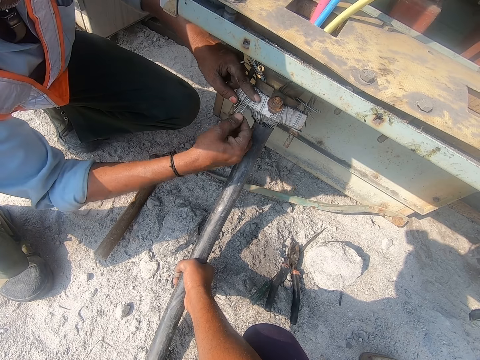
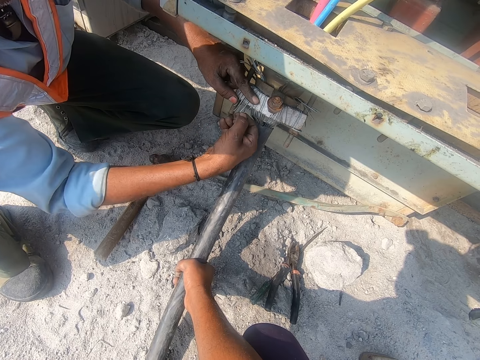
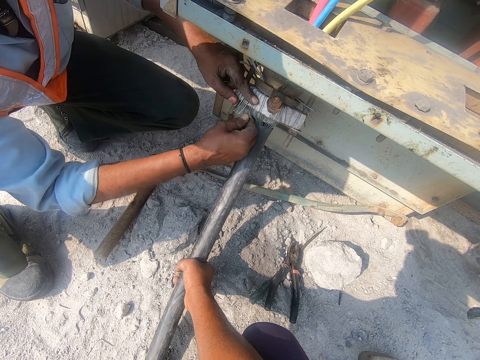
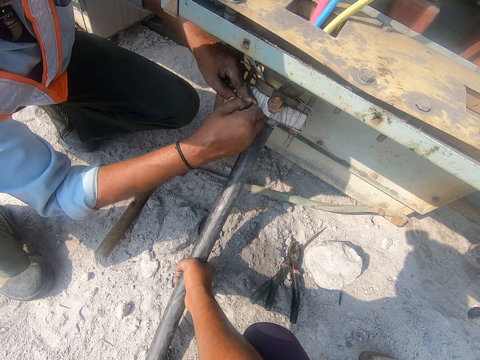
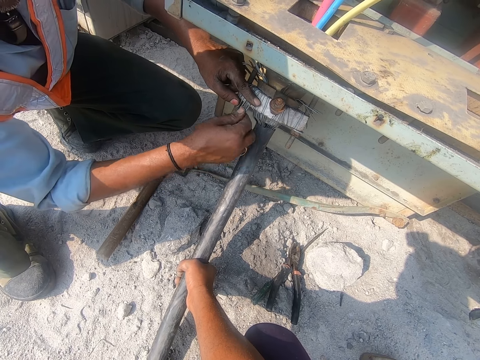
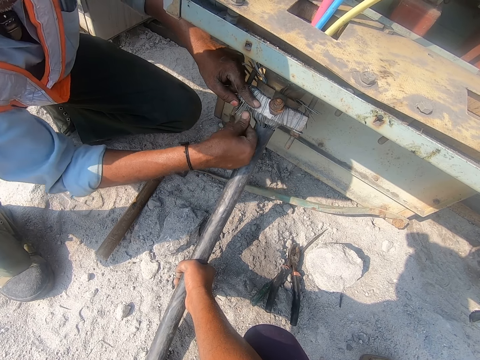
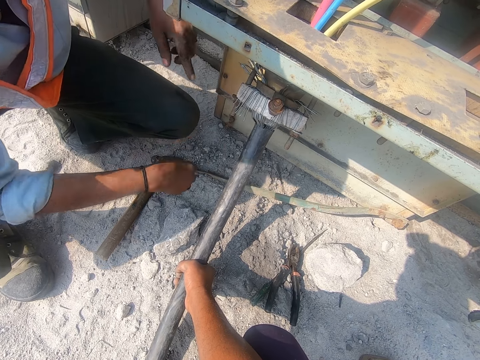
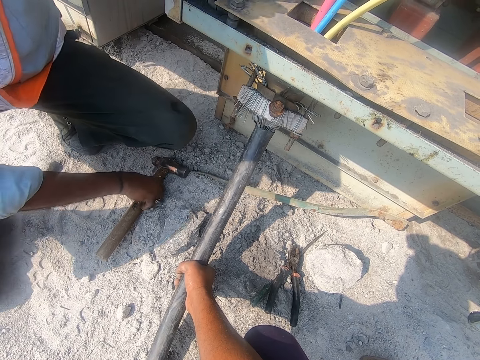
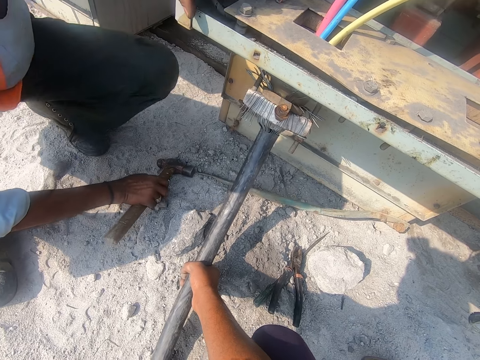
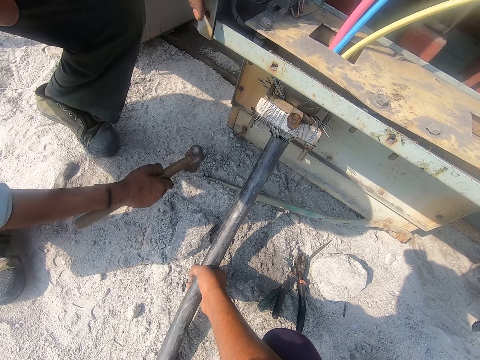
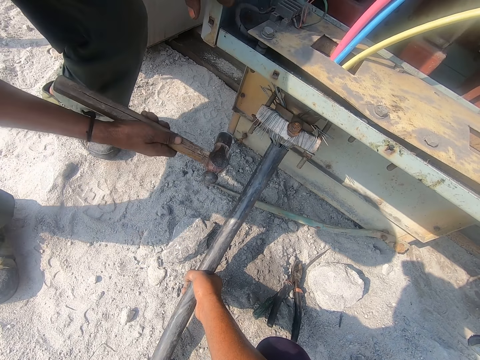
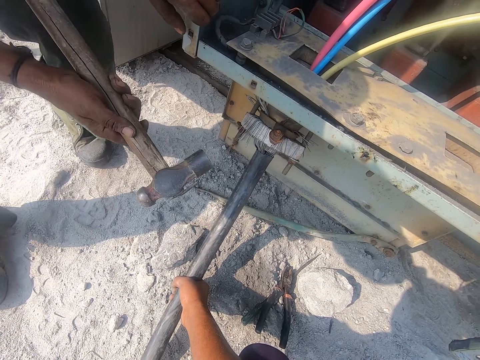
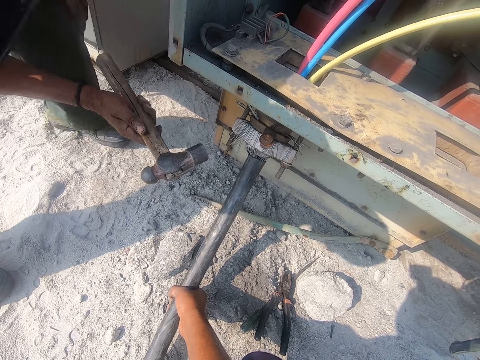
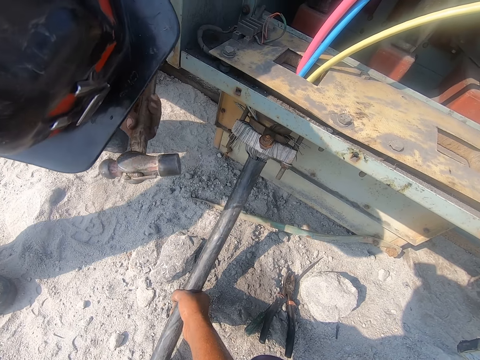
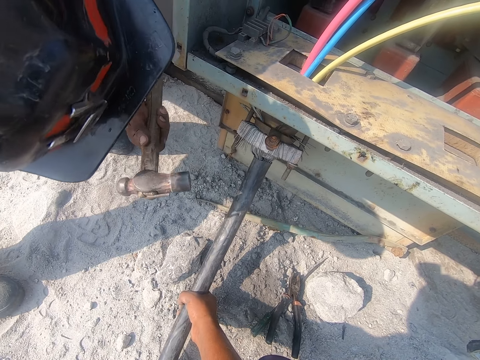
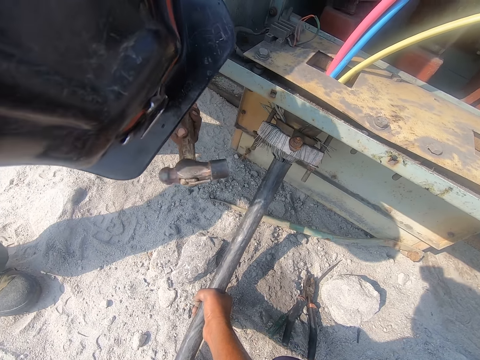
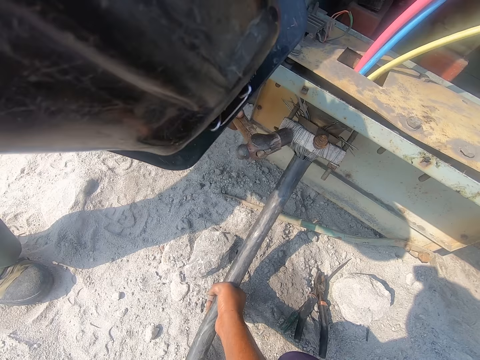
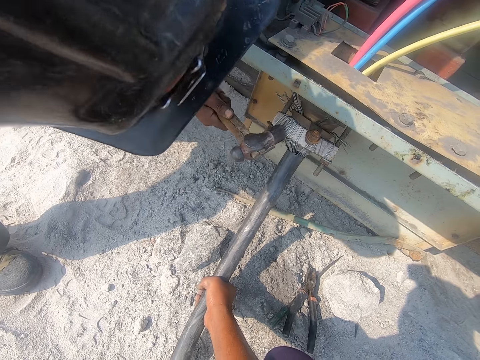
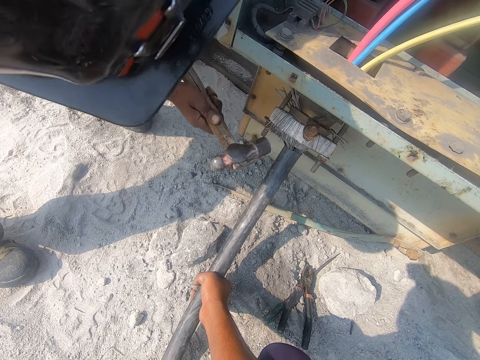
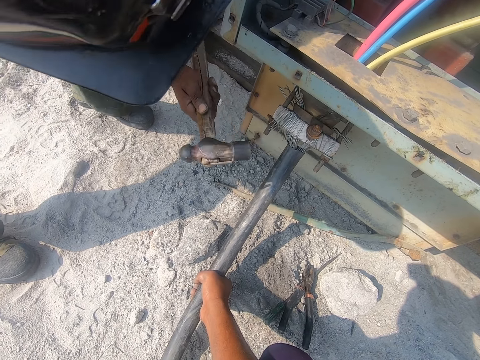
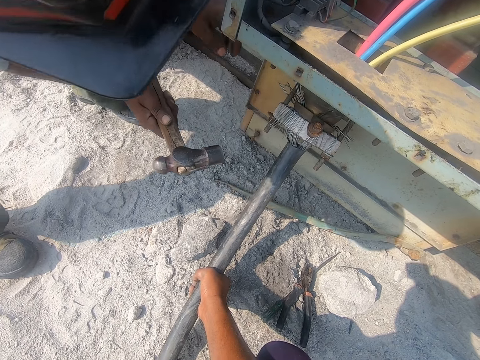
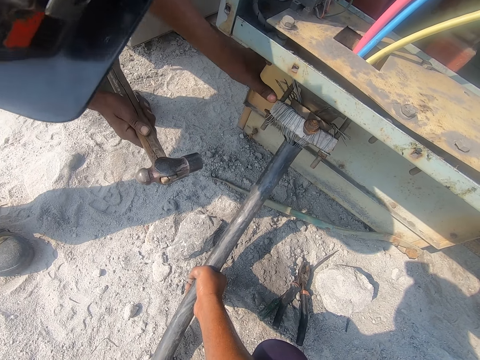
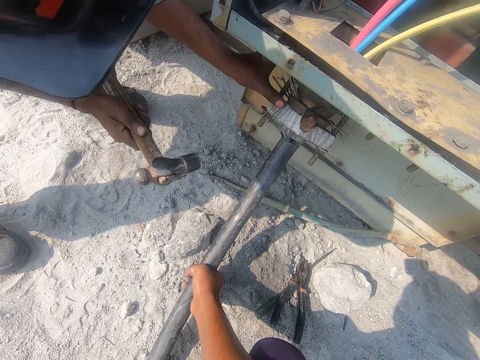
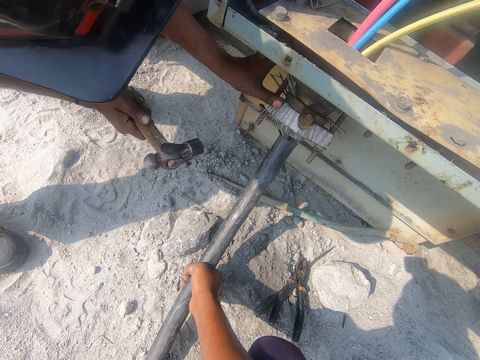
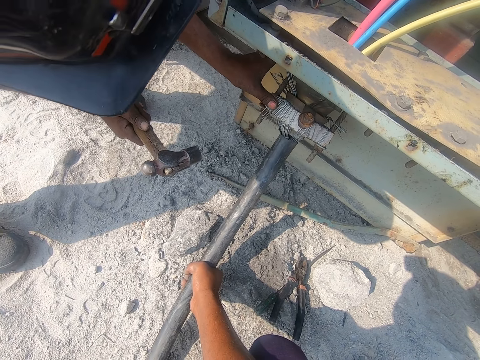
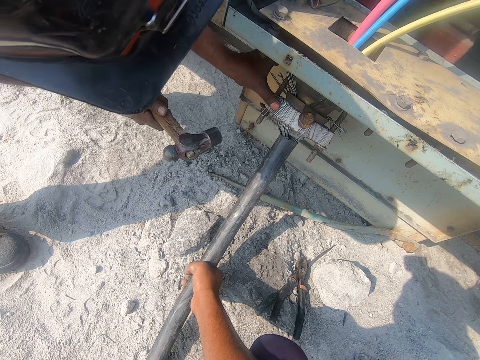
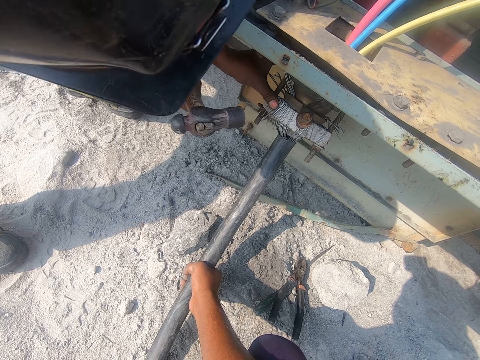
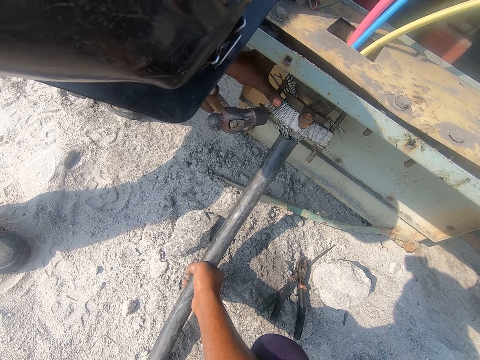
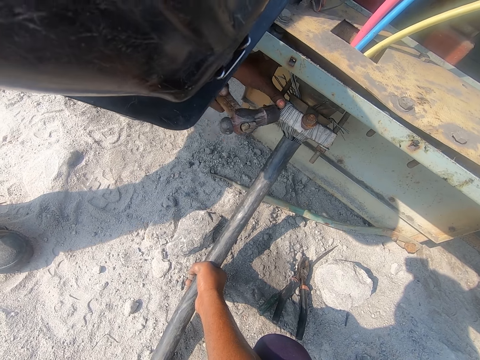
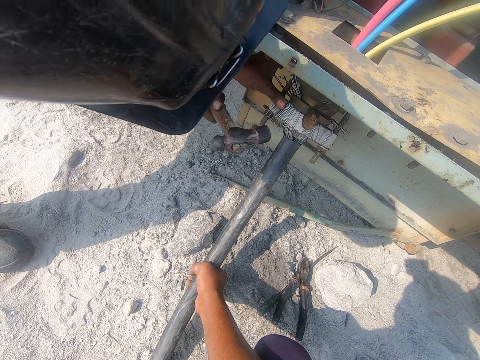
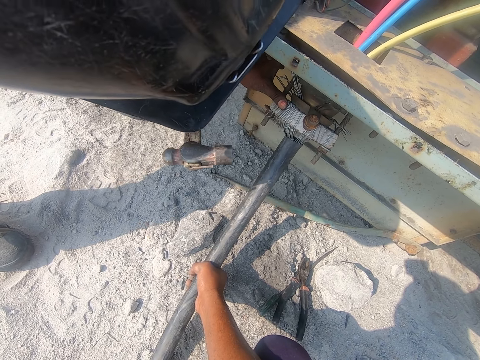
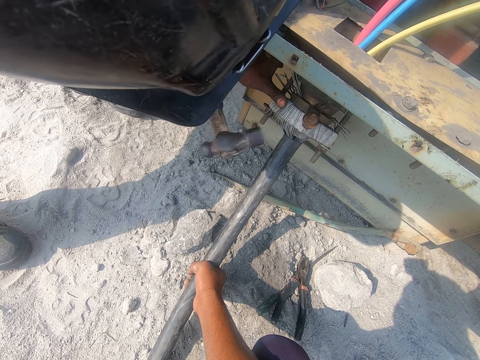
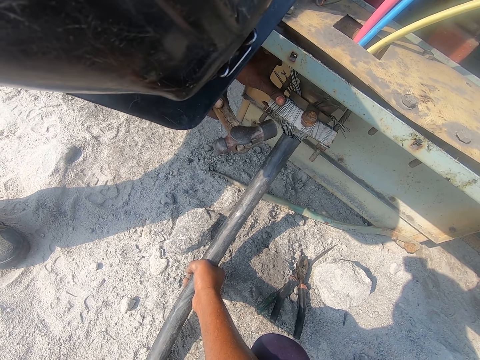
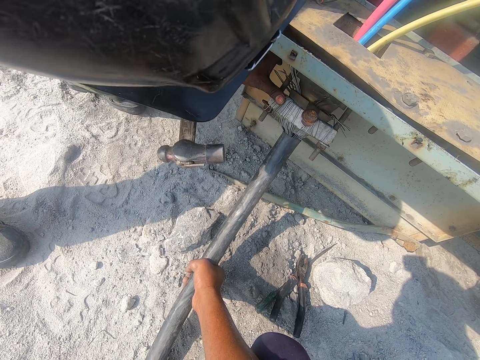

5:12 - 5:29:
A man picks up the hammer. He stands up, hits a structure with the hammer, confirms the wires on the structure, and hits the structure with the hammer.

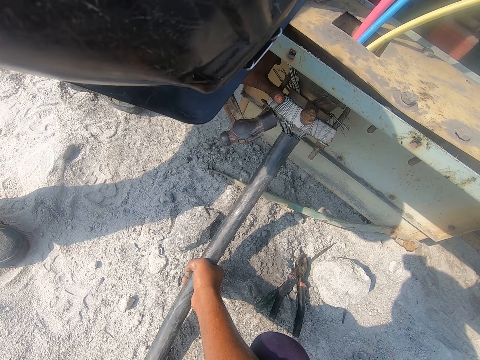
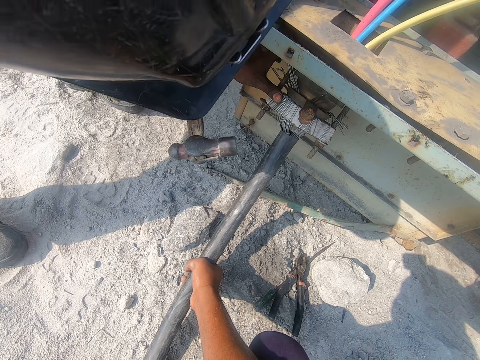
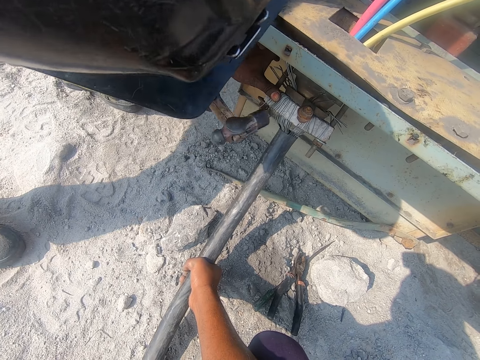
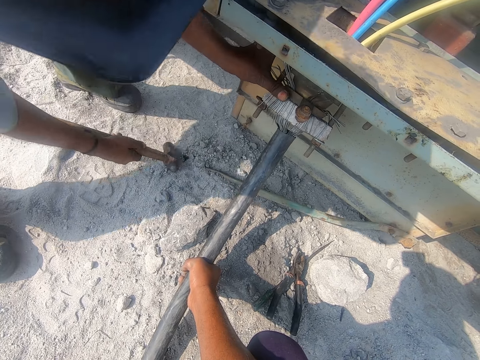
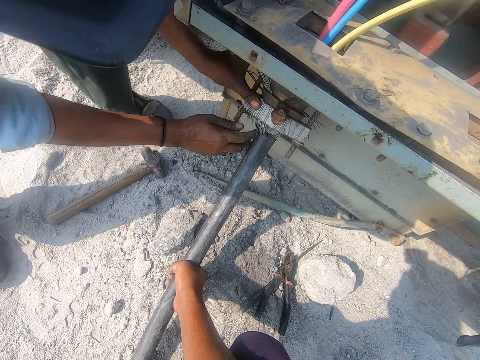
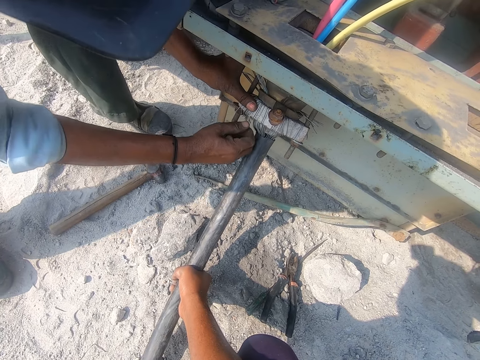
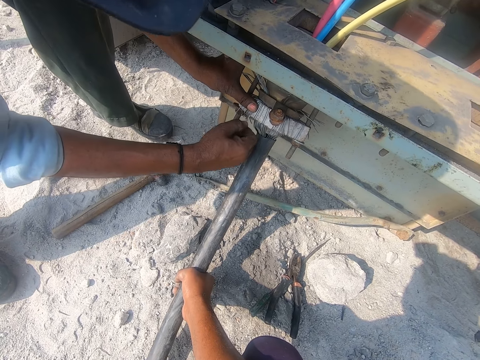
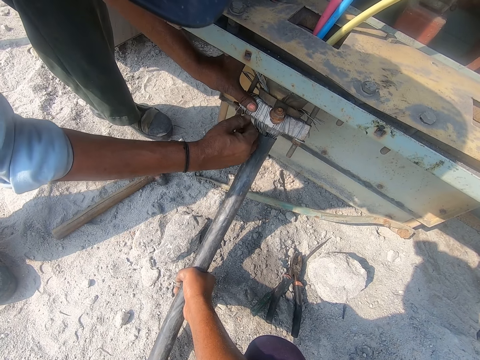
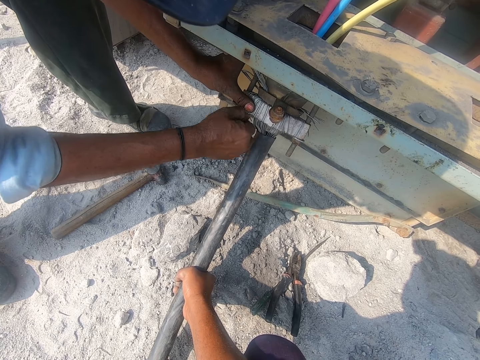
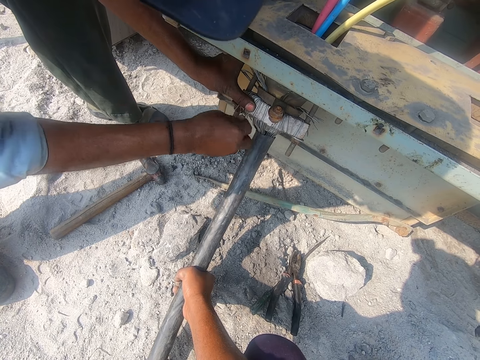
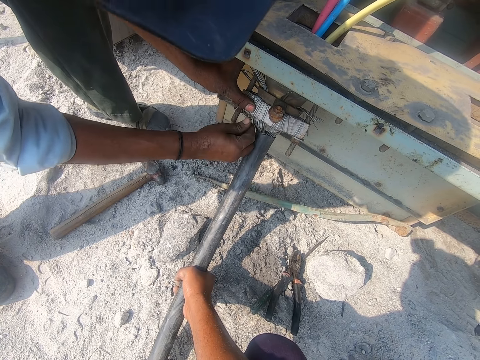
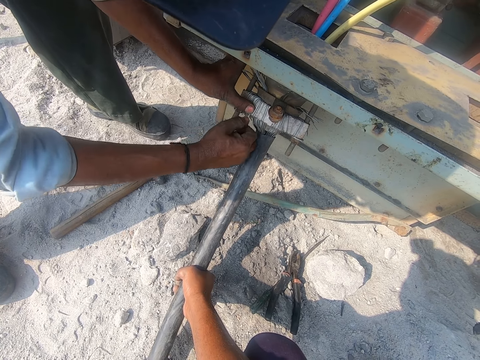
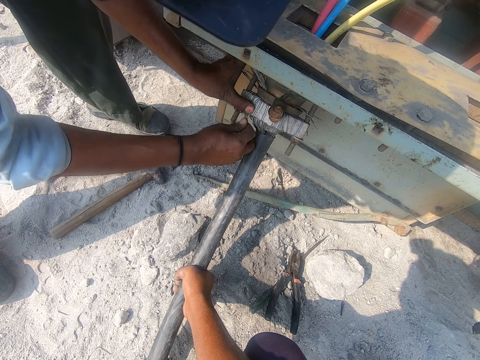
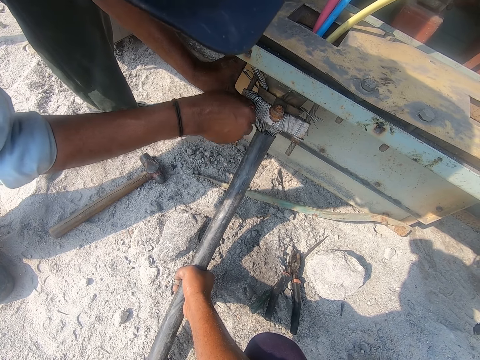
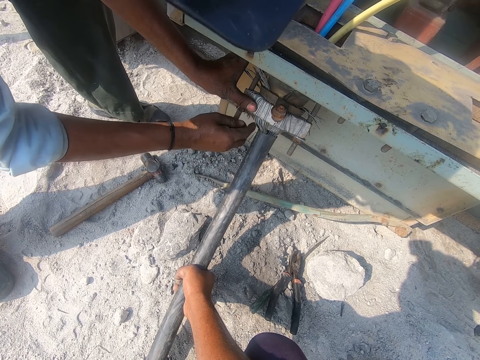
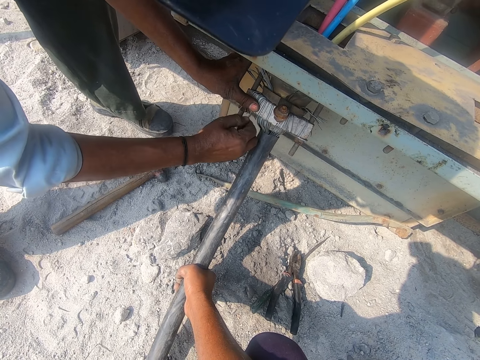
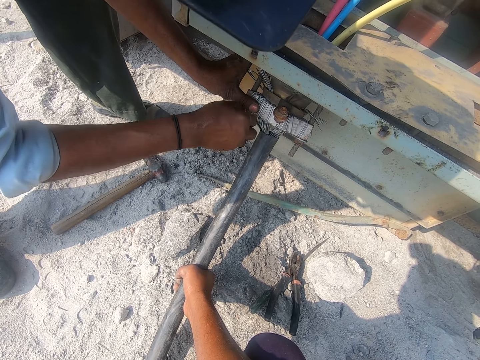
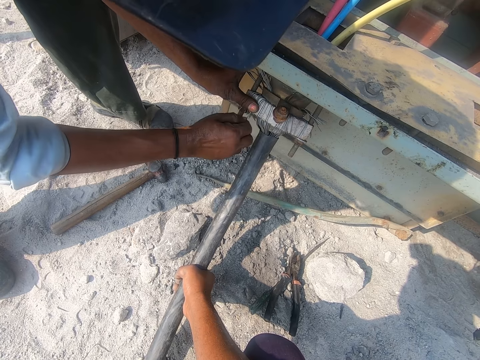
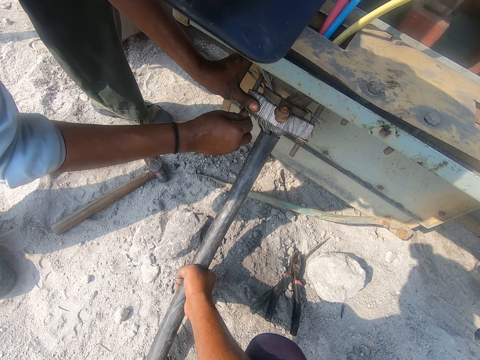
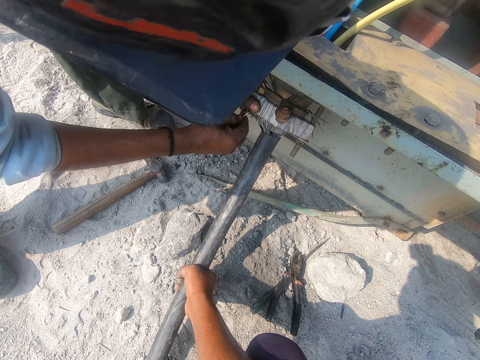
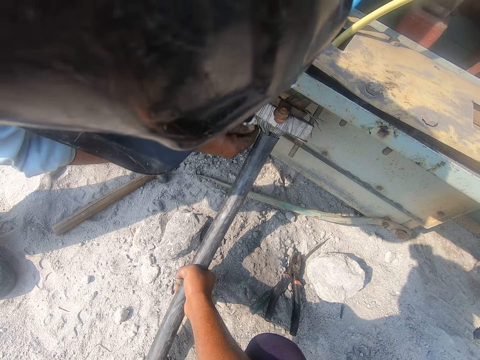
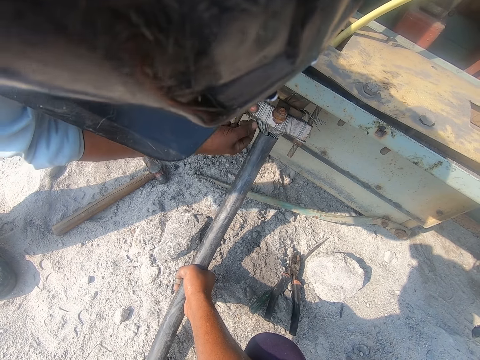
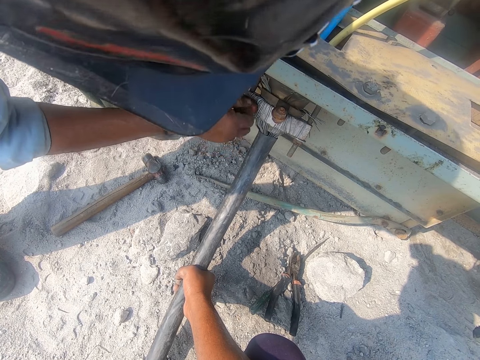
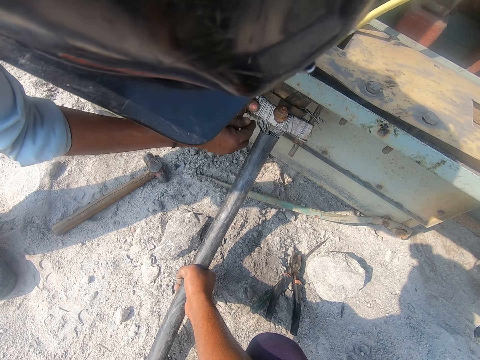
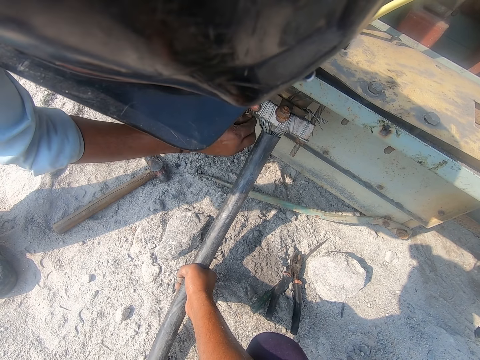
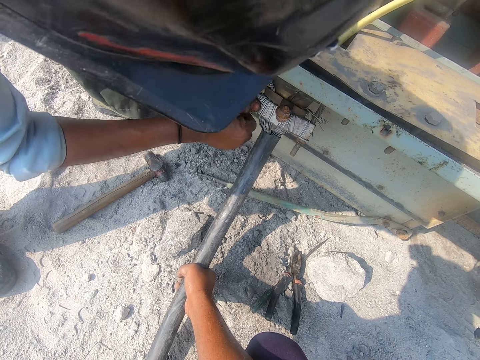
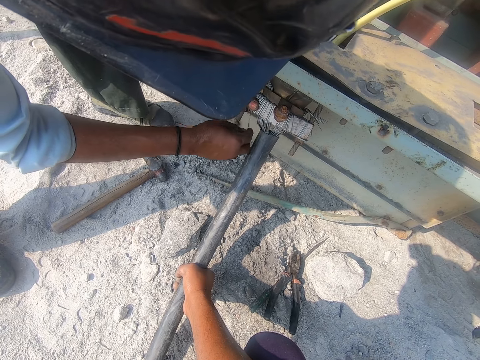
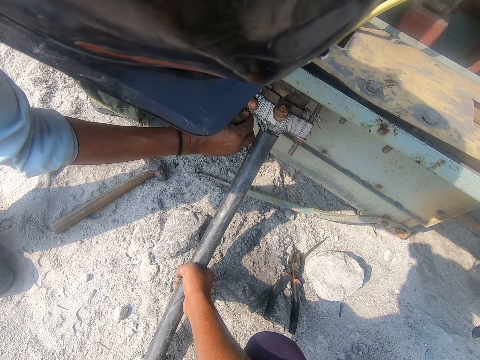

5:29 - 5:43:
A man places the hammer down. He cuts the wires.
